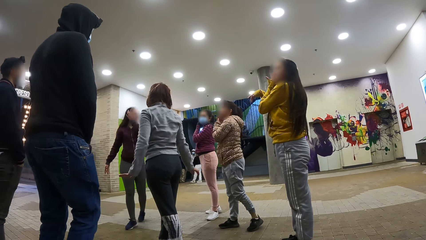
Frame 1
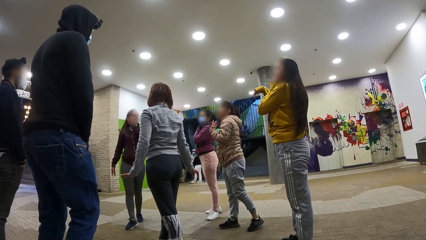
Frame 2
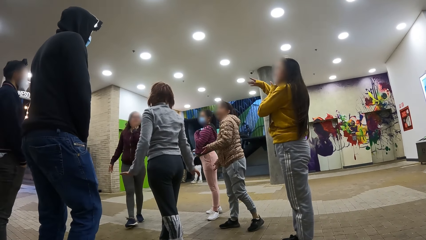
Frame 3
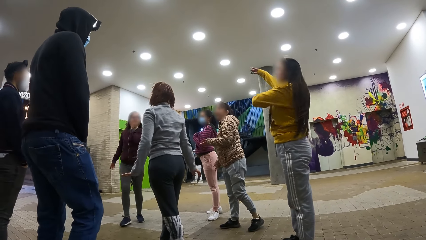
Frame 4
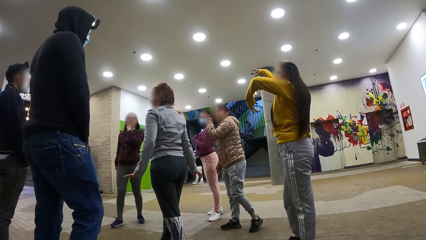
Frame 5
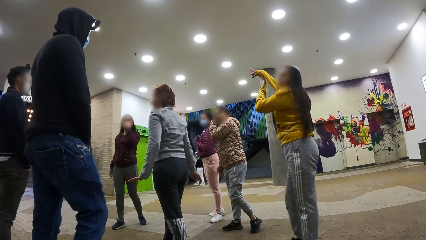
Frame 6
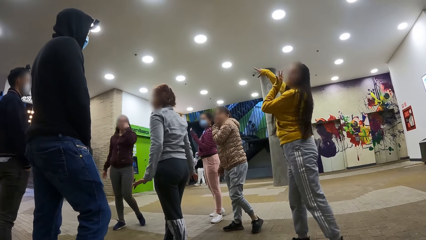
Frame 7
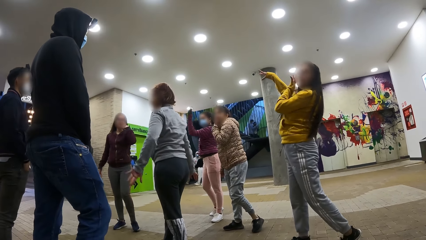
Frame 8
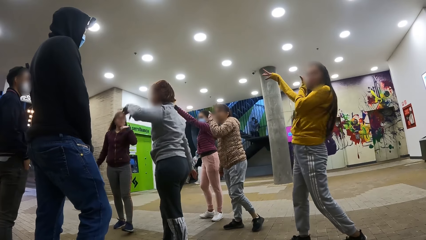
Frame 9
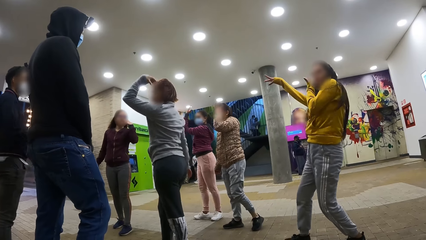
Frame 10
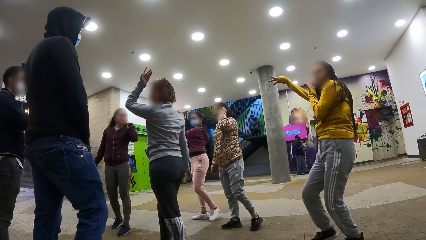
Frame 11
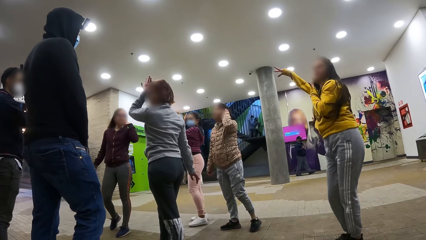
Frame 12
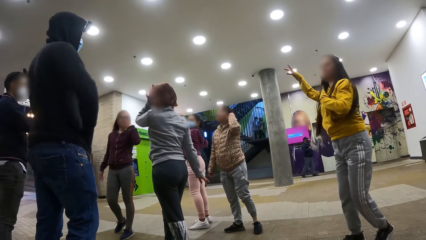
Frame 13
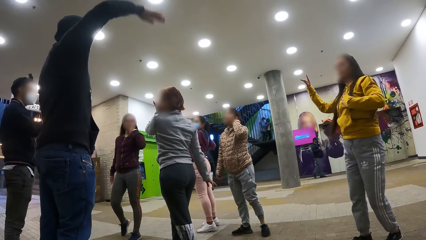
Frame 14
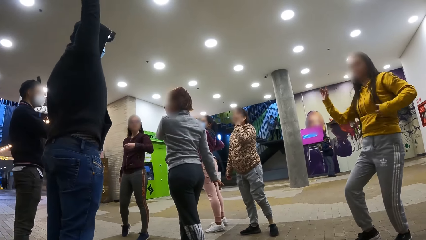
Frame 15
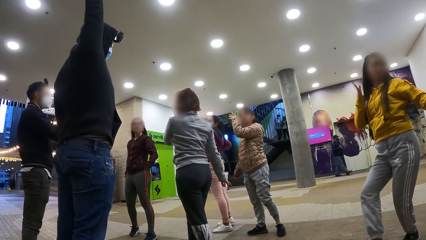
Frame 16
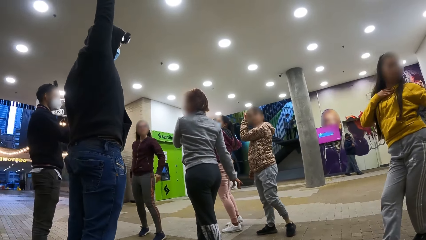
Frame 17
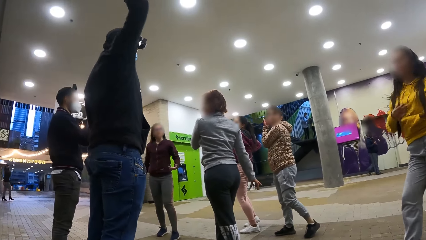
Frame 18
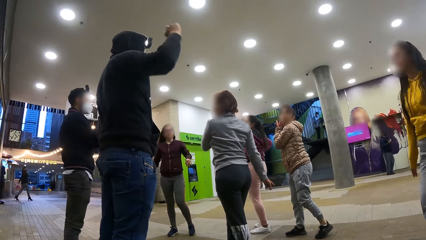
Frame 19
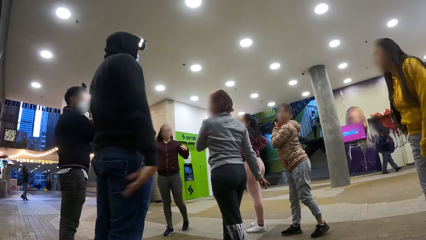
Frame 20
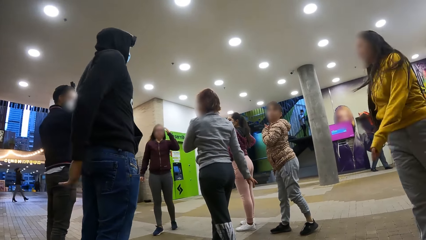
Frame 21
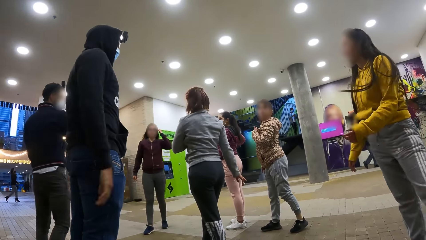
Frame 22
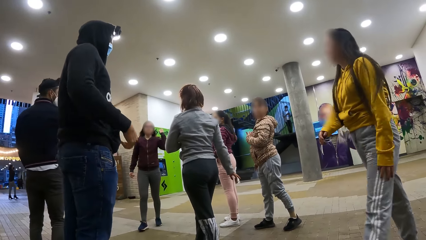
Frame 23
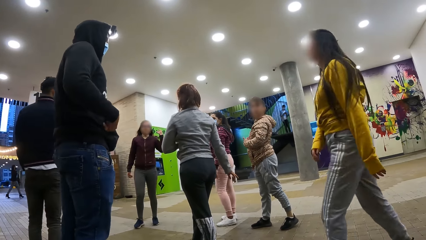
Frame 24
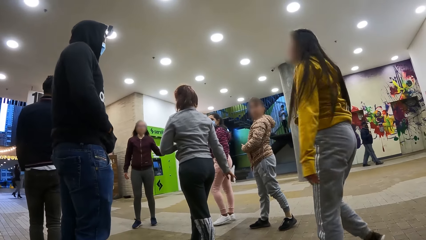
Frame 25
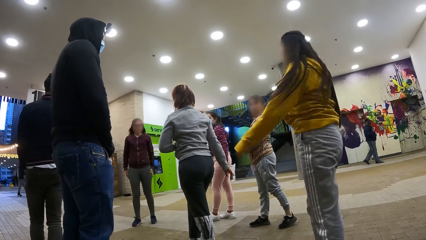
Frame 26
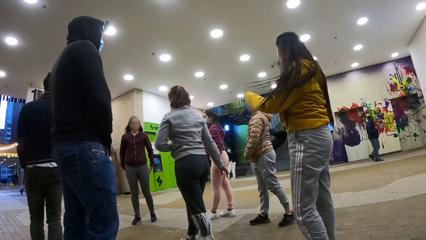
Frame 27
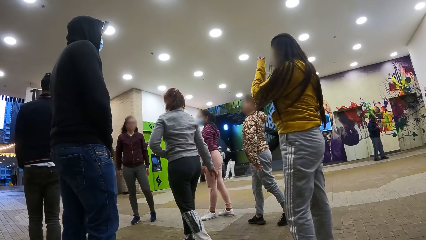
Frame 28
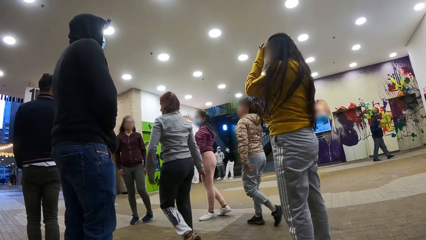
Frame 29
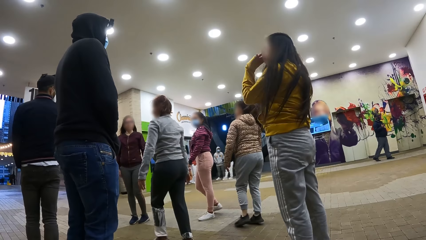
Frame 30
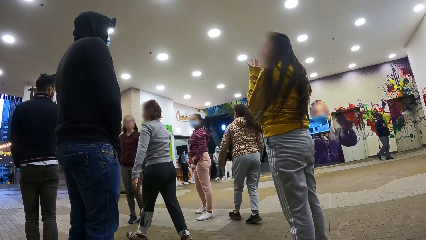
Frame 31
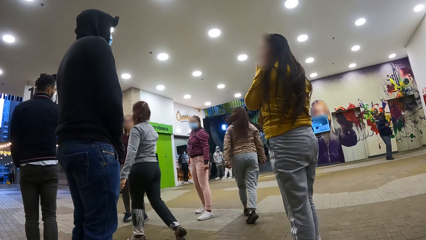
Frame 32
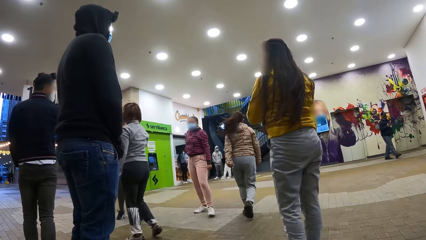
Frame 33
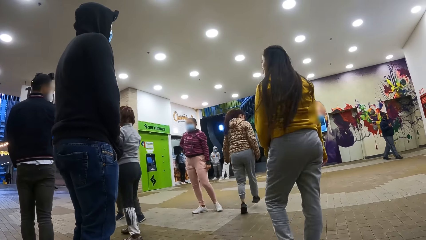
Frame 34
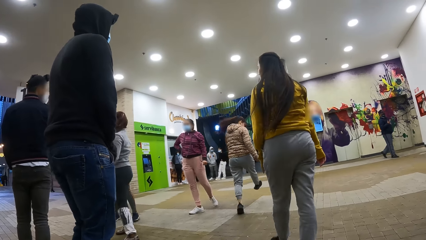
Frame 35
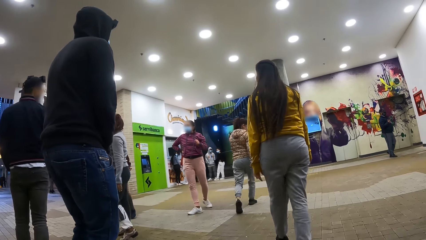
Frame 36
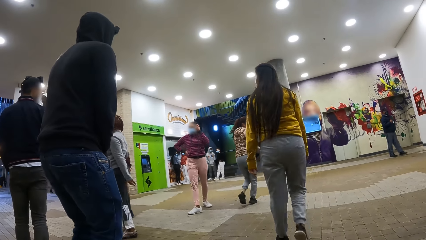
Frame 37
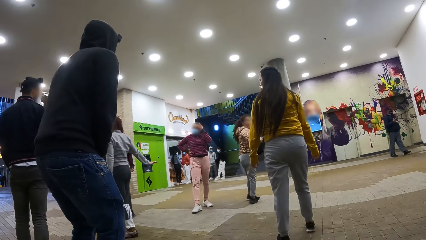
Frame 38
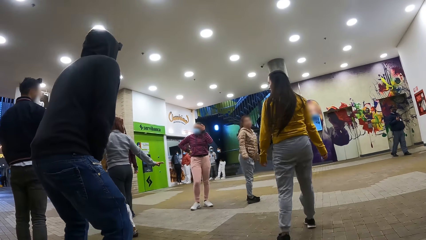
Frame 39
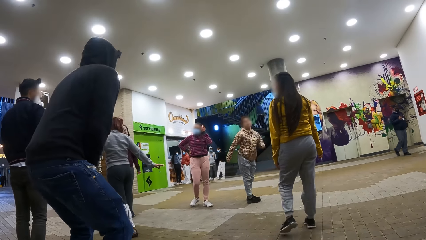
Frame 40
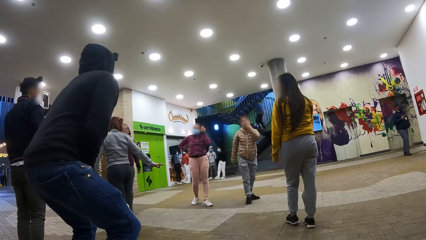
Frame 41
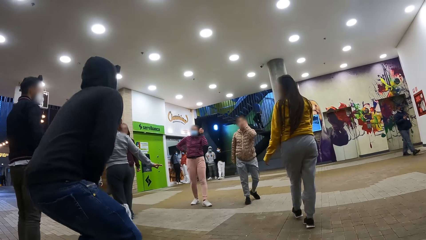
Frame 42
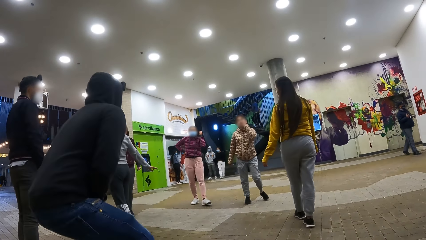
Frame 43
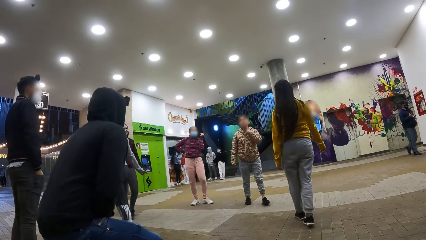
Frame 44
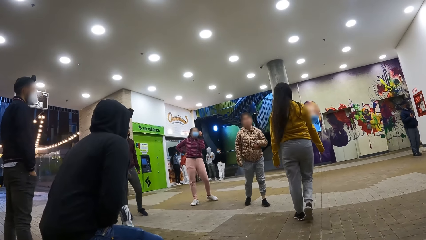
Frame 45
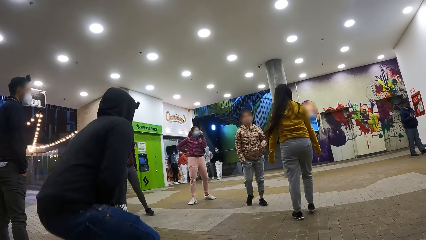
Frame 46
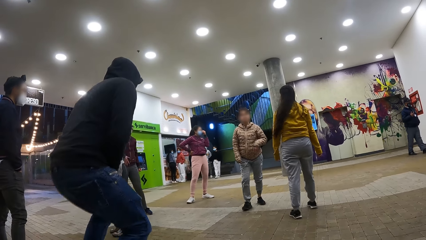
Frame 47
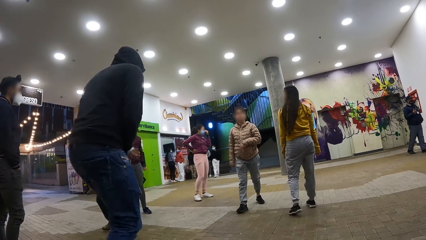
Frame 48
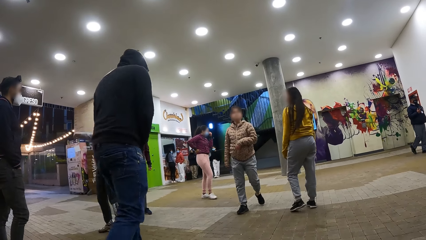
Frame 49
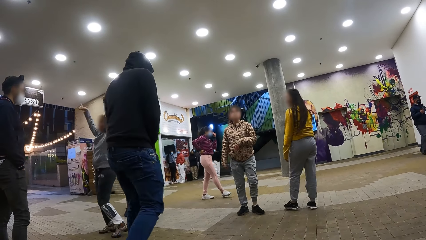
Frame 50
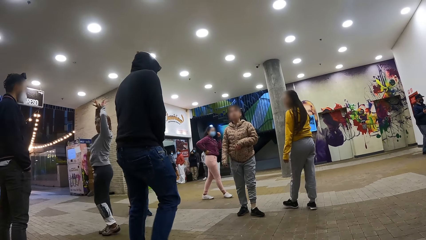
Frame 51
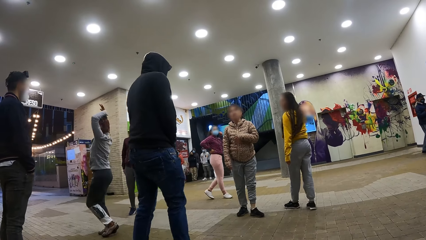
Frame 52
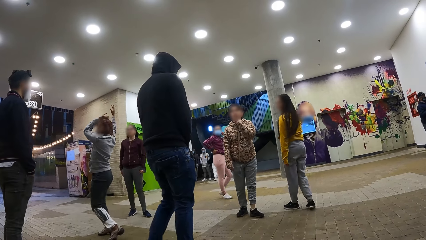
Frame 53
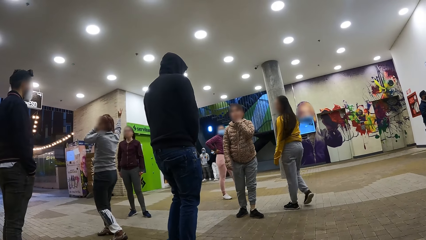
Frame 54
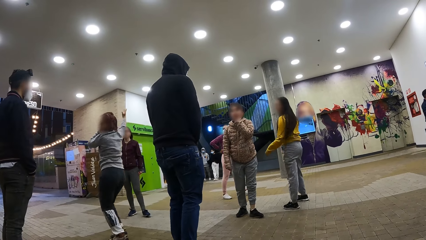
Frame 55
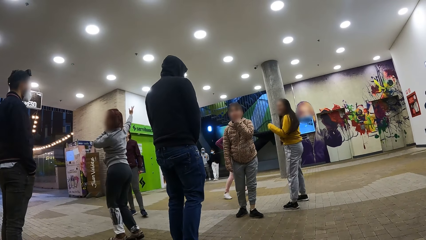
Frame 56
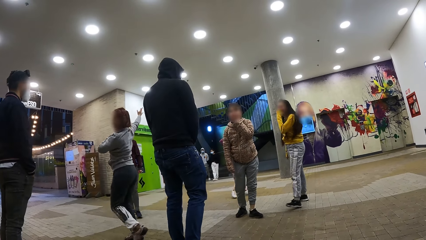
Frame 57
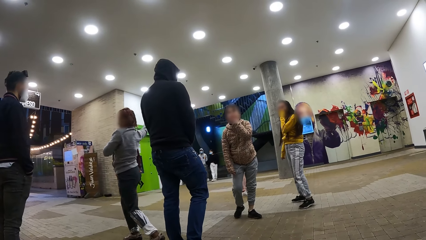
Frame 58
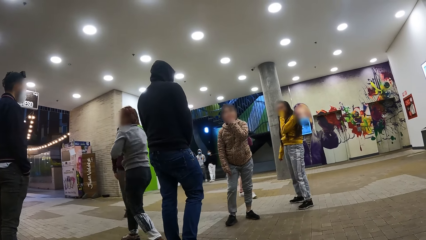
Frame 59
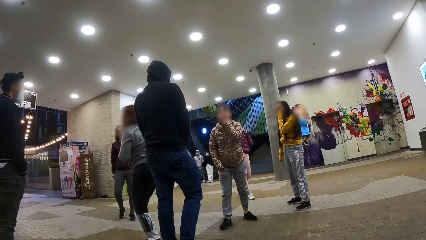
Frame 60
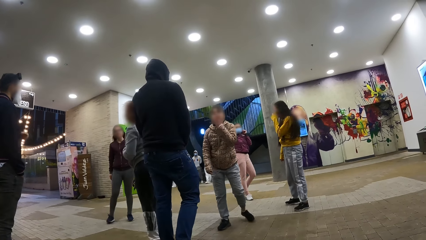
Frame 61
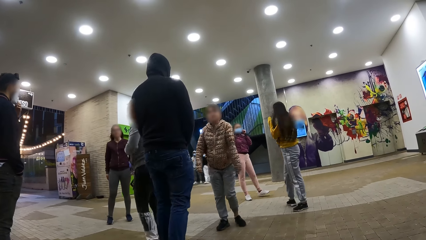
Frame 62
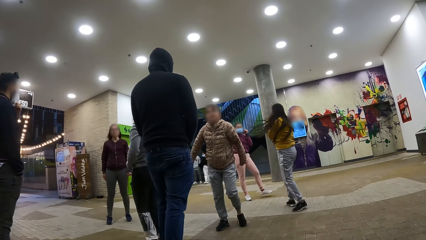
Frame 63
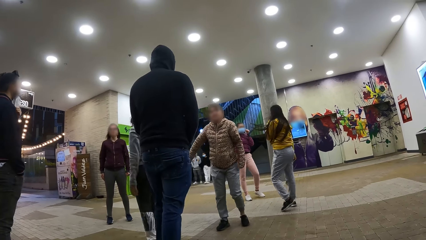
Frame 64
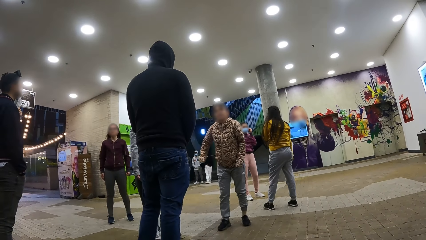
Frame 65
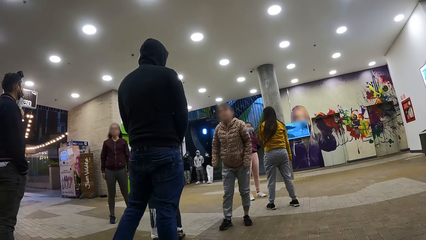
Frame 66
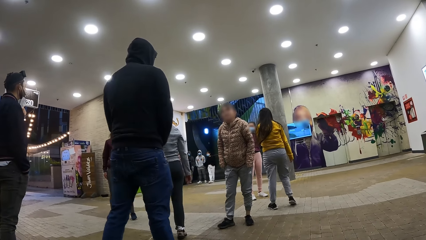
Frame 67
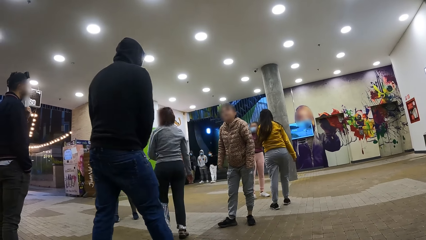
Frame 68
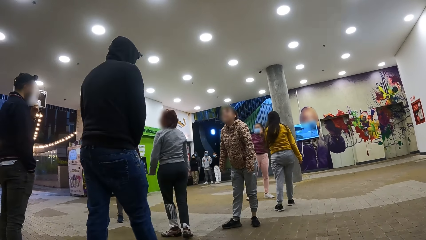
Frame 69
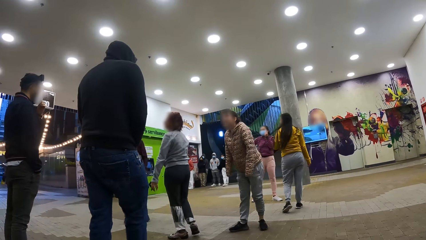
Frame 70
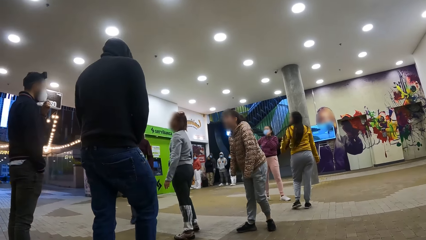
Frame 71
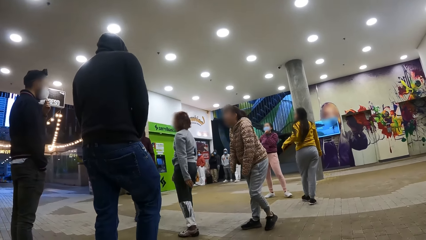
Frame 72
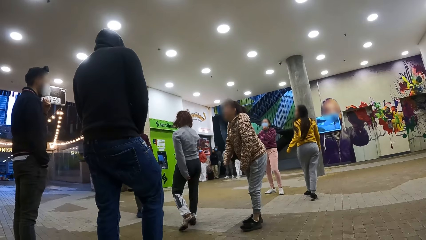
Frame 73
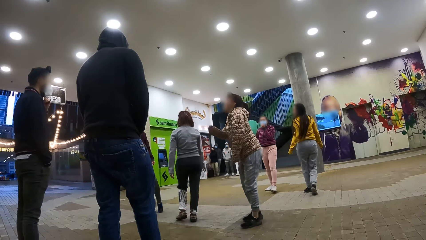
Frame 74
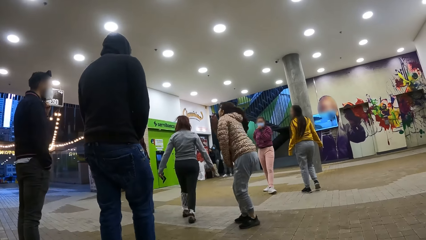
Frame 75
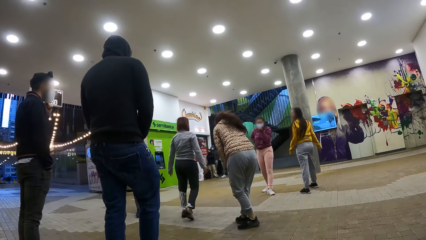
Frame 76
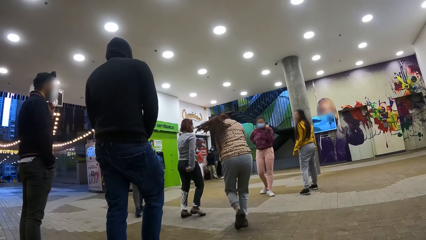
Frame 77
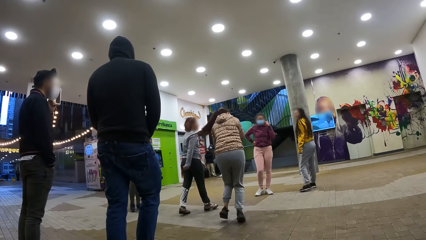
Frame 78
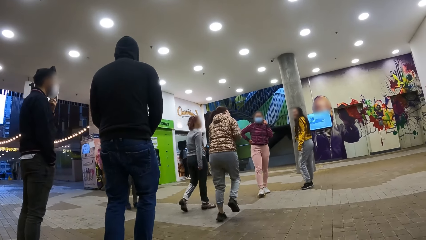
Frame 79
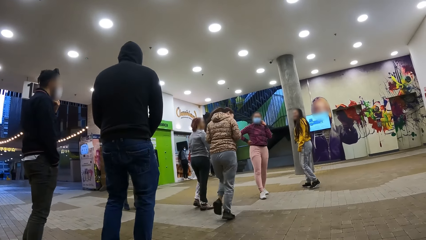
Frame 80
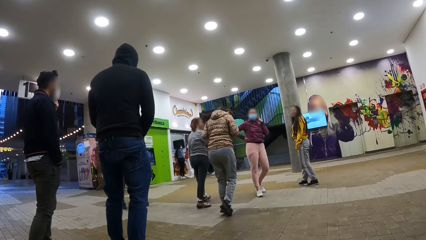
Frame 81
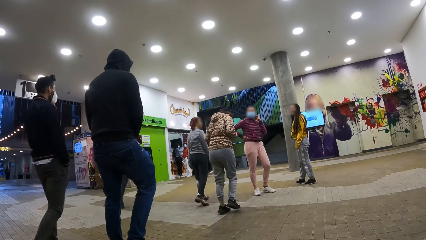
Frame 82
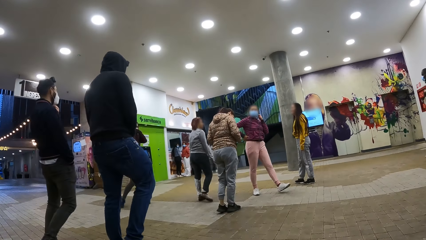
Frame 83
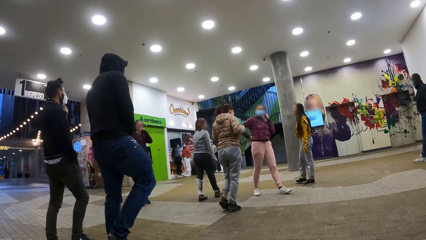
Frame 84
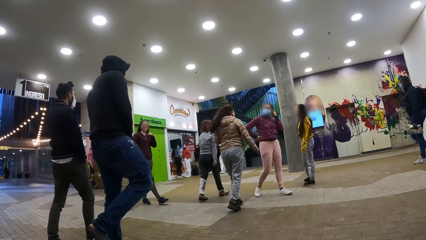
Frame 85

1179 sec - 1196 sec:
A man raises his hand.
